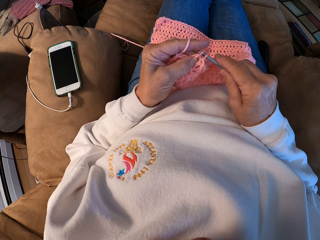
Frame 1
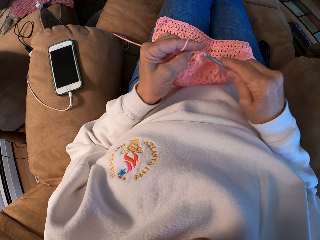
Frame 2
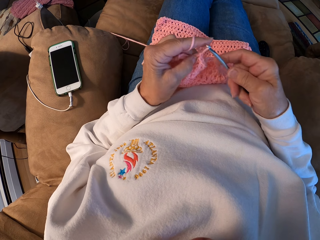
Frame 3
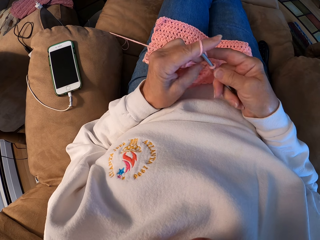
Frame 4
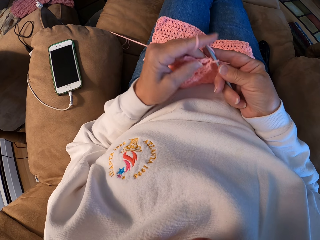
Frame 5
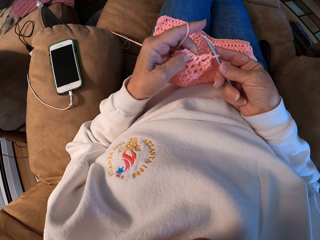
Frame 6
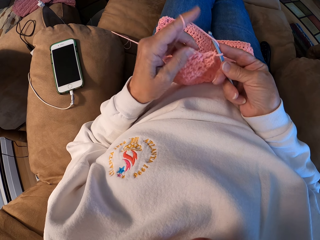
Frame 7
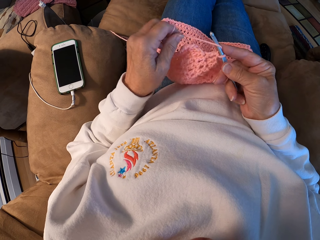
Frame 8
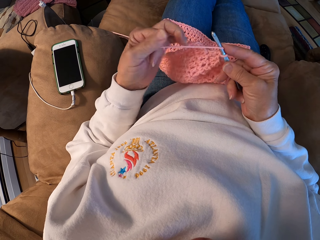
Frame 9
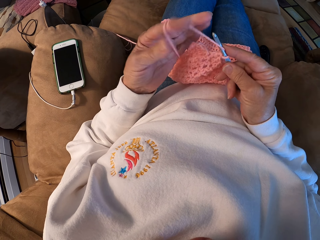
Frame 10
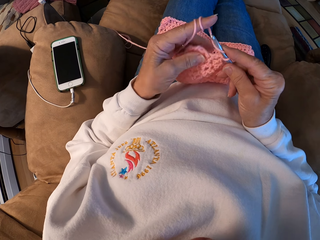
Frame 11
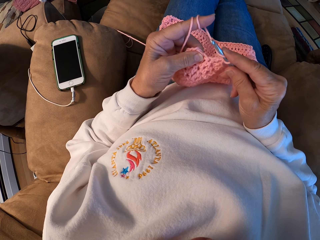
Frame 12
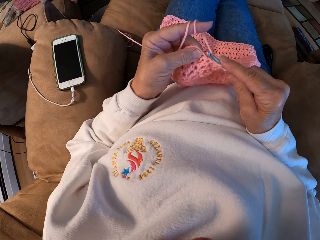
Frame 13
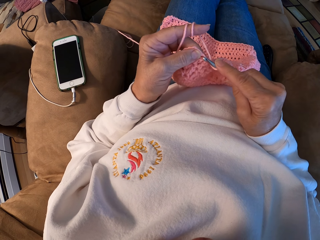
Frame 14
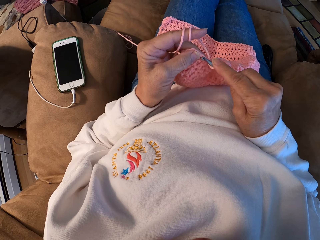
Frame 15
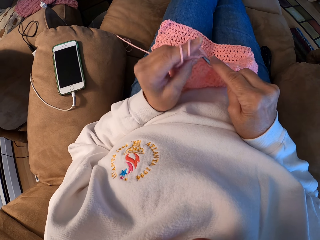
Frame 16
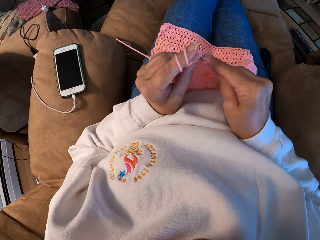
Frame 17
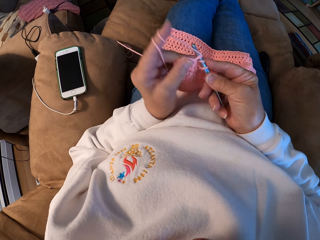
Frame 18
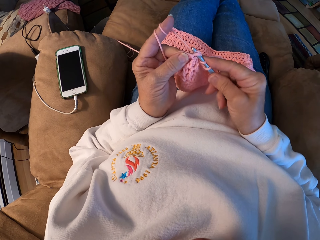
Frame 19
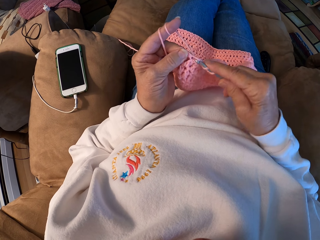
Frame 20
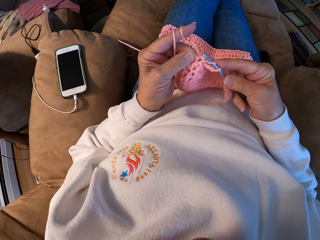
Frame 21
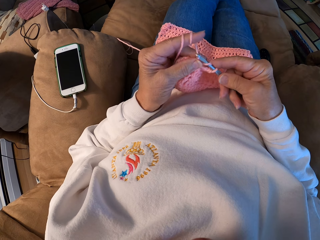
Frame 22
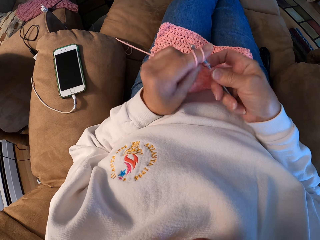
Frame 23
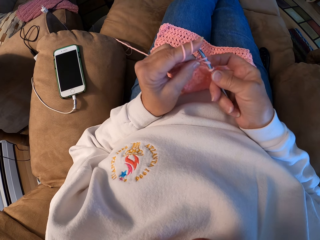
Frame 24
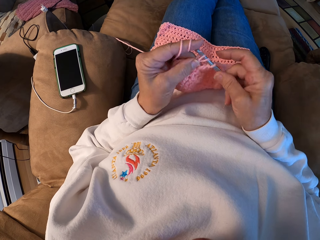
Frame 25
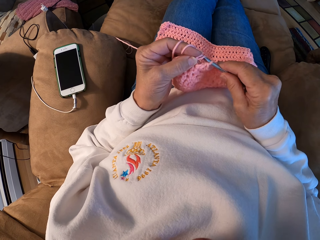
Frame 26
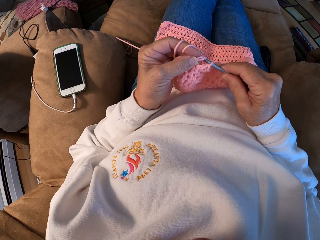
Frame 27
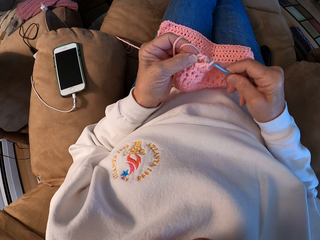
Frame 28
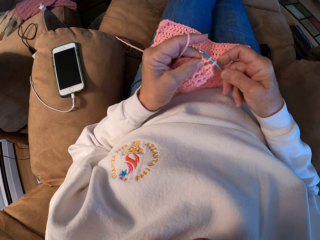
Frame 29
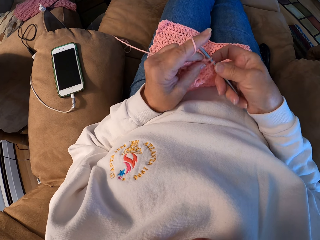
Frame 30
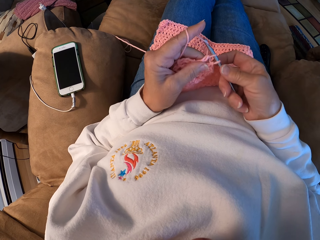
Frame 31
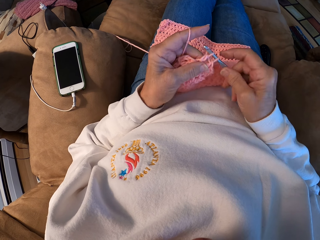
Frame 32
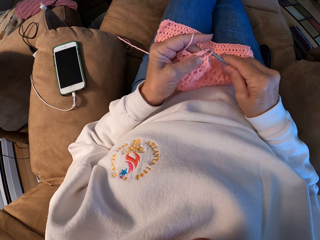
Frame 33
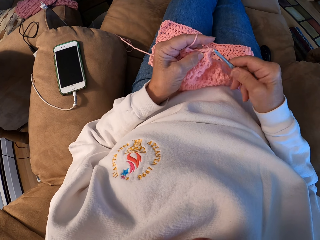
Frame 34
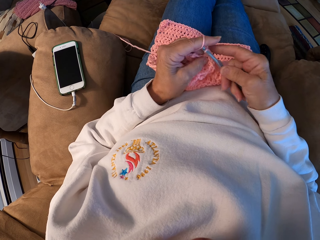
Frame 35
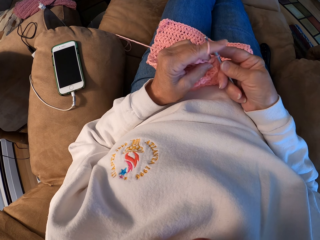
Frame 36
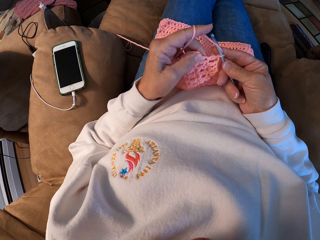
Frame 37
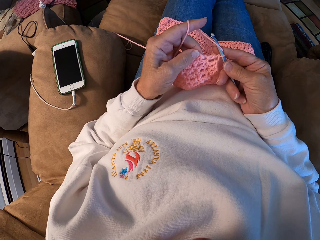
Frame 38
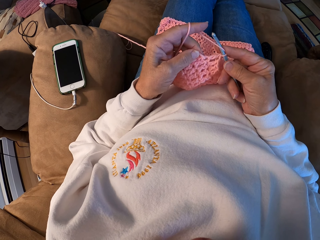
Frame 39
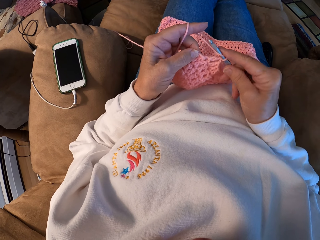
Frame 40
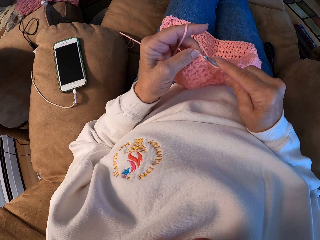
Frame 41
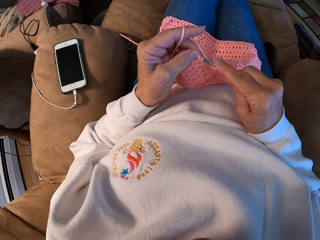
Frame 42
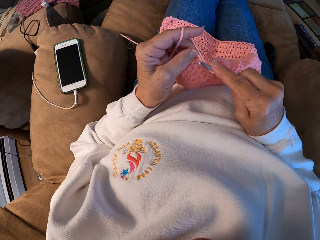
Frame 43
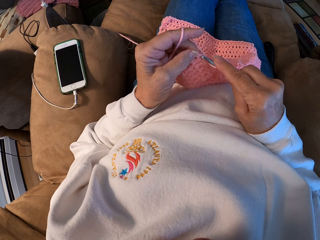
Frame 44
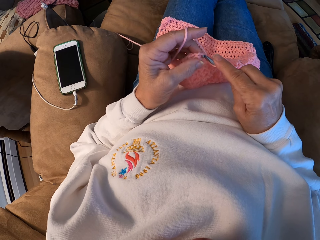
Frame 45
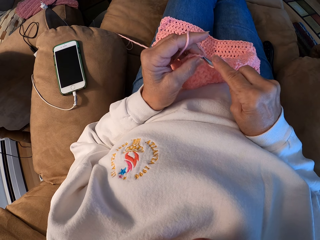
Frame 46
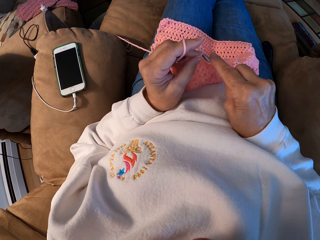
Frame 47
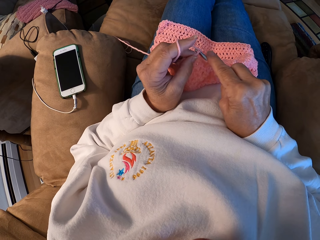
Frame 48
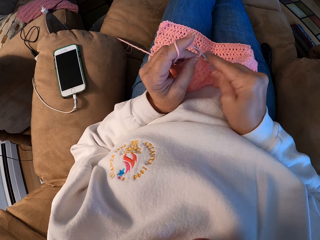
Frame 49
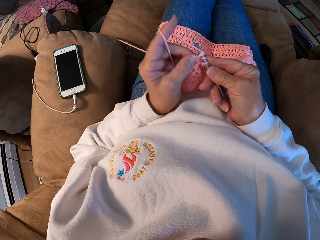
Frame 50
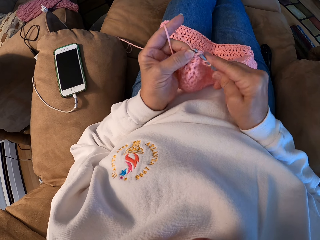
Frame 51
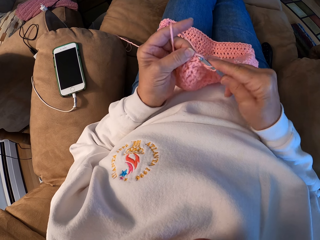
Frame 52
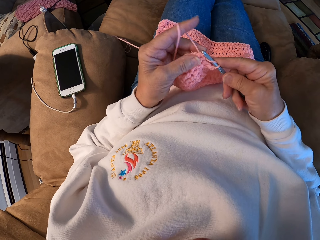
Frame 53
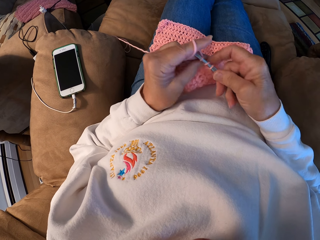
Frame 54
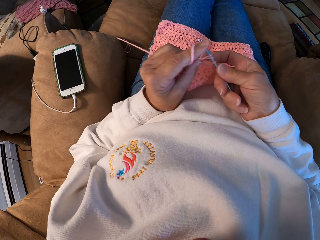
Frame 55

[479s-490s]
The camera wearer winds the thread or yarn on his finger. He crochets the yarn with the hook.

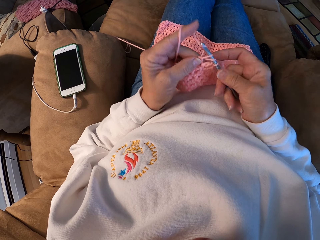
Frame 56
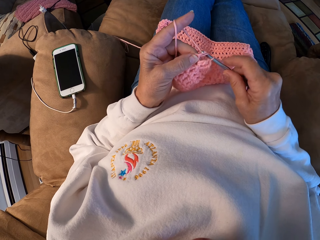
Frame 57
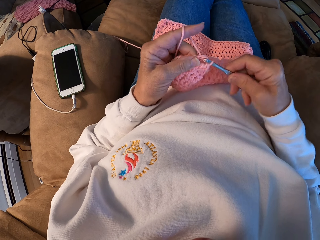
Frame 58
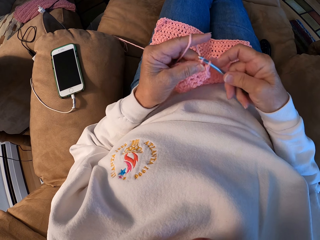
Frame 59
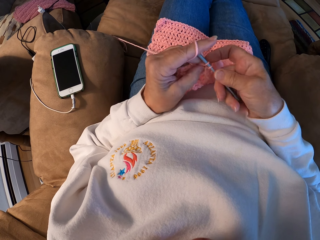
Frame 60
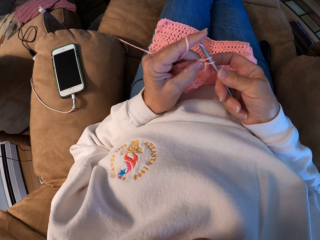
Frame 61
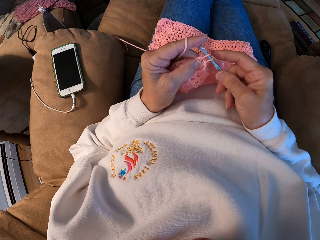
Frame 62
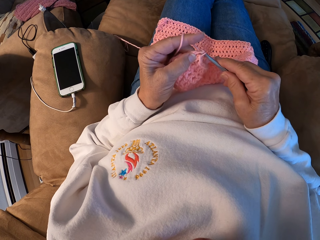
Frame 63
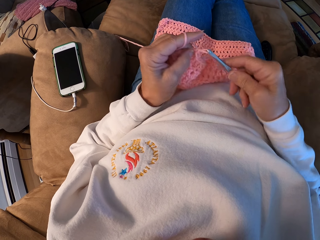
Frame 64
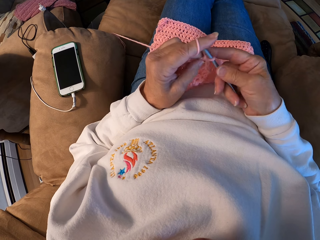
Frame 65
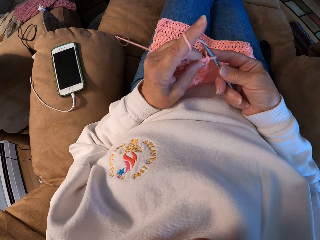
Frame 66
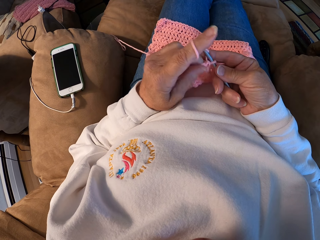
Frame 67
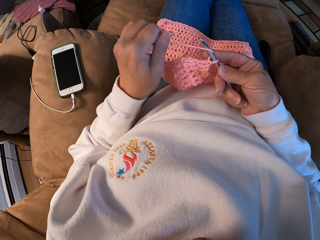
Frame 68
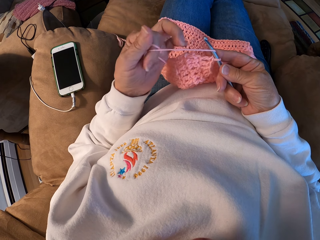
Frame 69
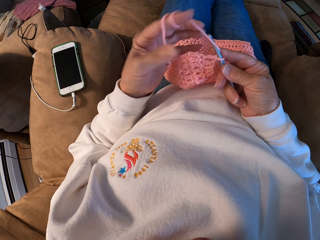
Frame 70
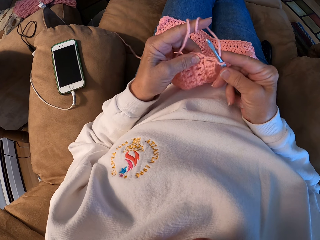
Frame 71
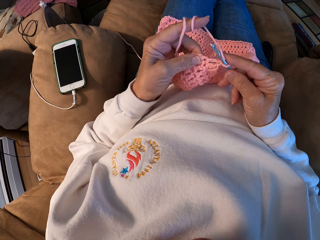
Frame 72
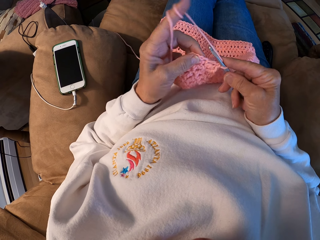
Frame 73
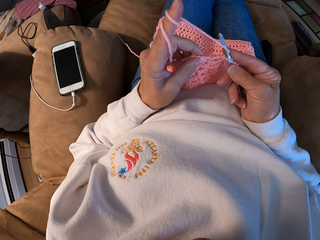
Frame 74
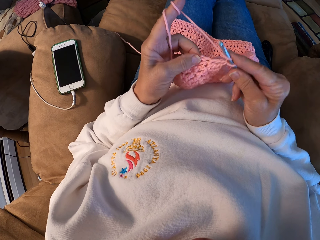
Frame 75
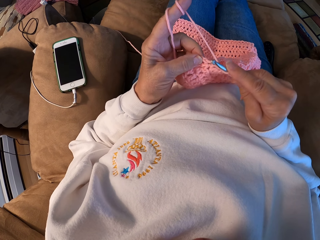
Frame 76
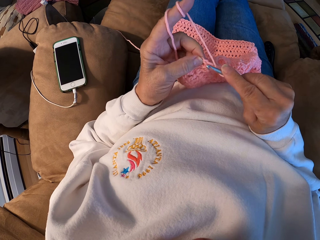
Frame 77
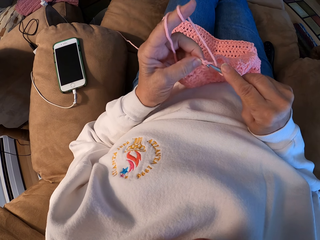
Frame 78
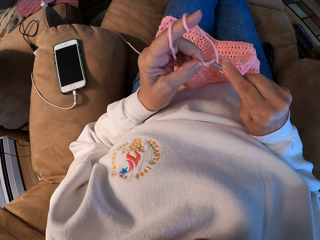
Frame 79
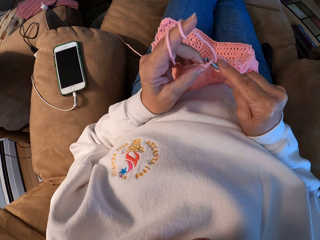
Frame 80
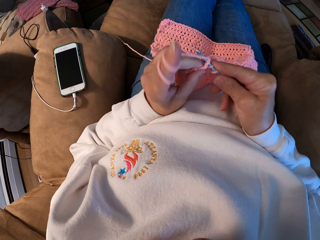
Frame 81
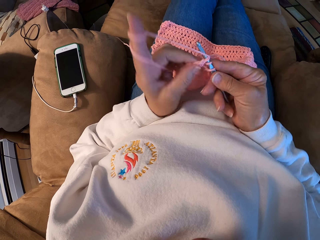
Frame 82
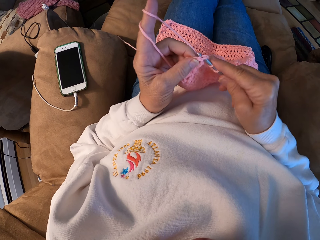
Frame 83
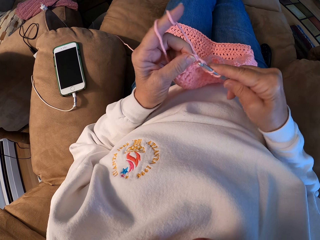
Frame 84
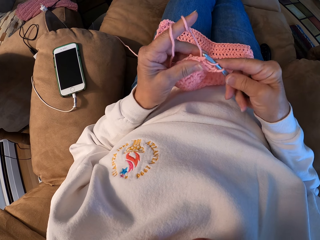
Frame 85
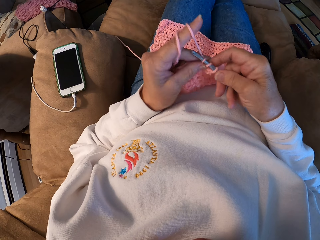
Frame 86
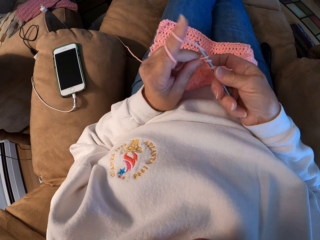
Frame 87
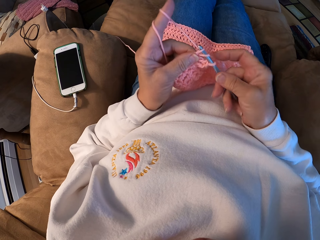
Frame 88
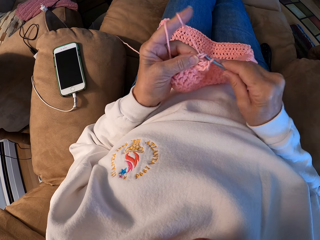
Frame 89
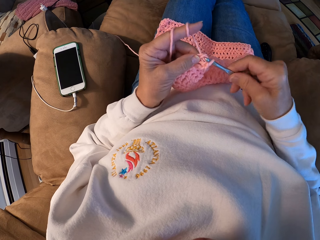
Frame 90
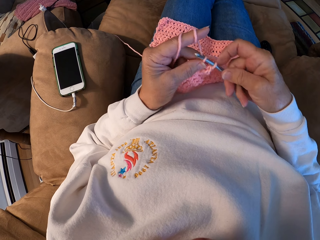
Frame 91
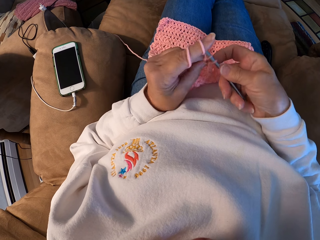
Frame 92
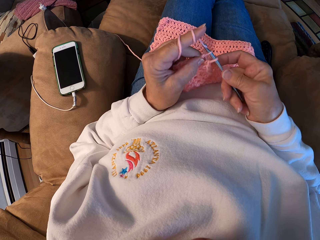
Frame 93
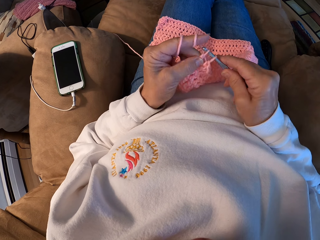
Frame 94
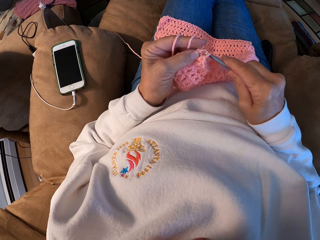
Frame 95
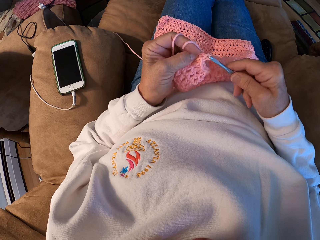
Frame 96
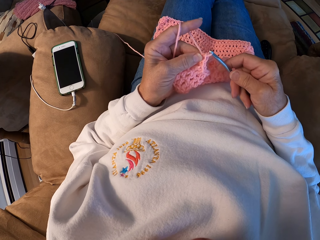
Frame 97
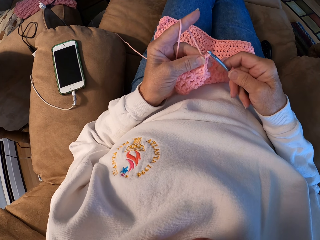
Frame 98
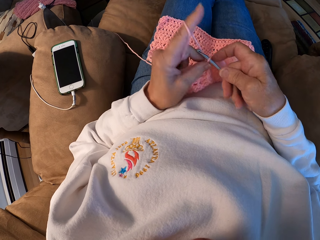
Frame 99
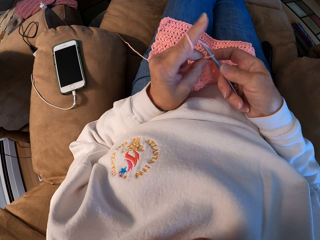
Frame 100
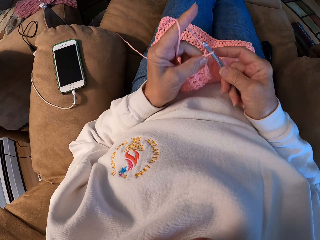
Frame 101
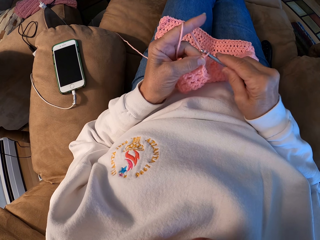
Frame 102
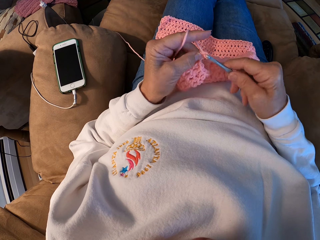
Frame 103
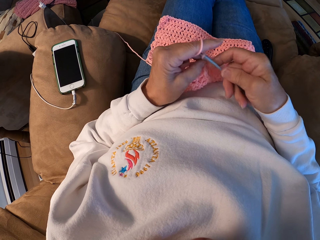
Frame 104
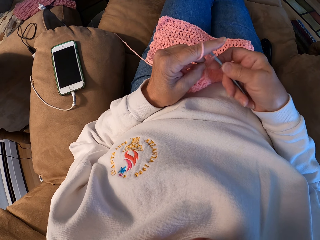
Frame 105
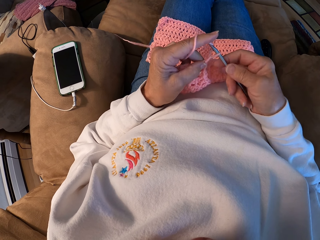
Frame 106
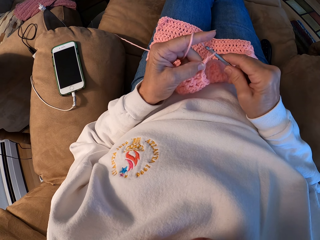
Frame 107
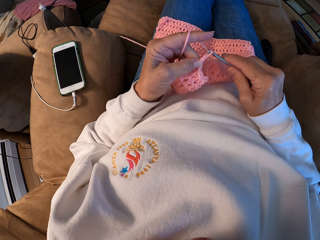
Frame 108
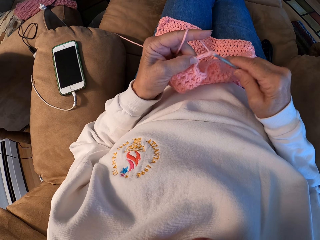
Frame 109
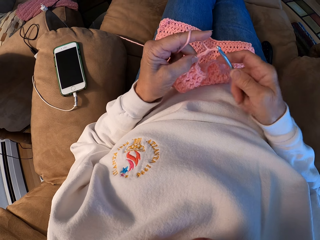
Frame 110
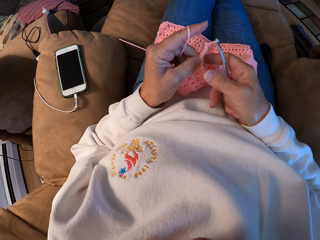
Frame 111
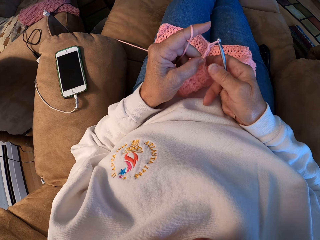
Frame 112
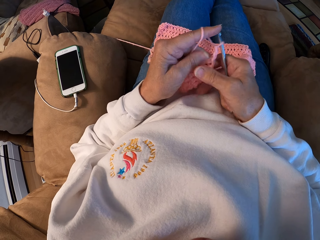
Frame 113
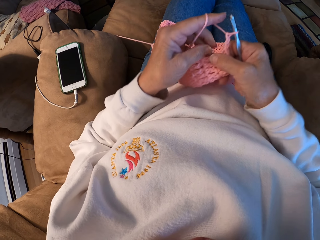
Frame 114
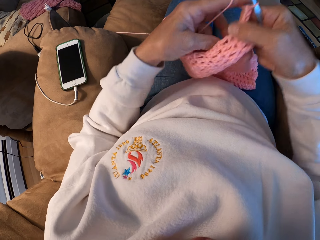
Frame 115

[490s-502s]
The camera wearer winds the thread on his finger. He knits the sweater fabric.
